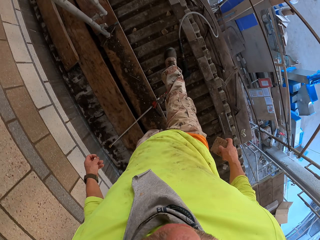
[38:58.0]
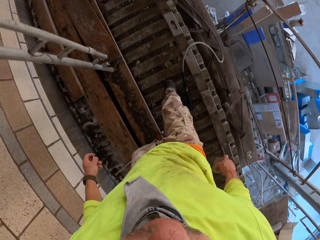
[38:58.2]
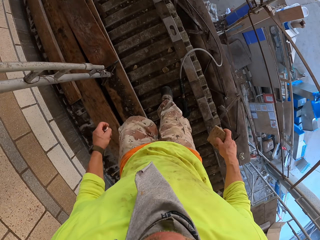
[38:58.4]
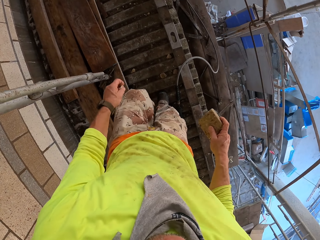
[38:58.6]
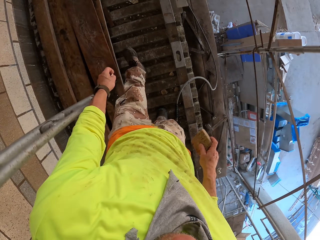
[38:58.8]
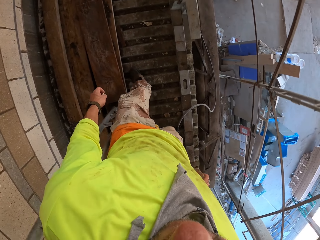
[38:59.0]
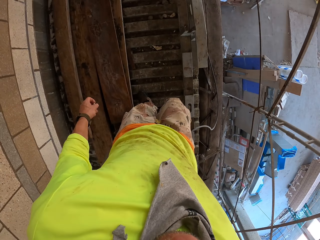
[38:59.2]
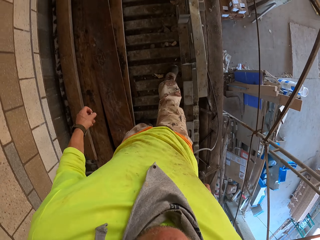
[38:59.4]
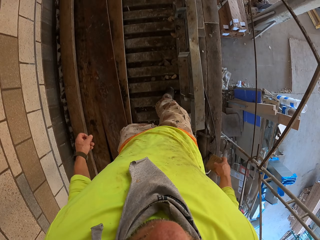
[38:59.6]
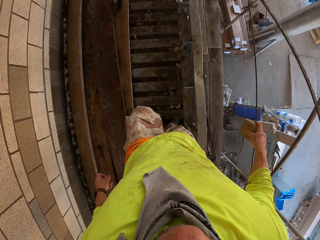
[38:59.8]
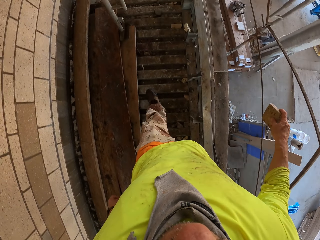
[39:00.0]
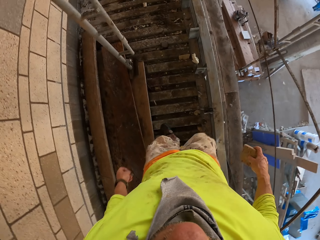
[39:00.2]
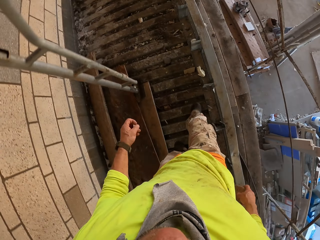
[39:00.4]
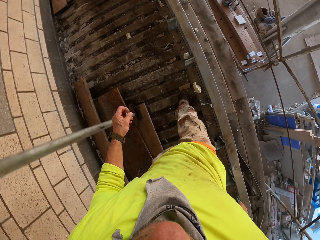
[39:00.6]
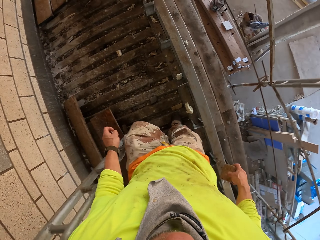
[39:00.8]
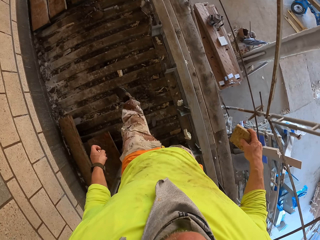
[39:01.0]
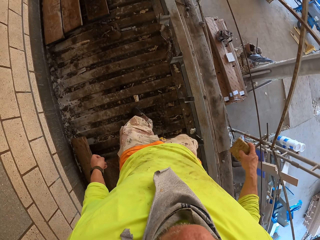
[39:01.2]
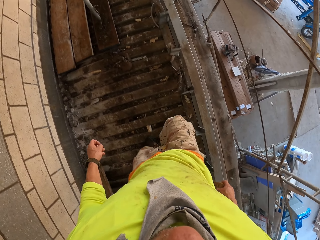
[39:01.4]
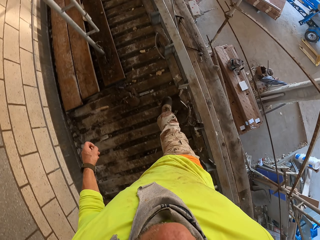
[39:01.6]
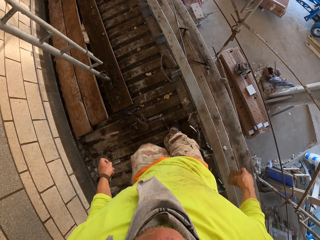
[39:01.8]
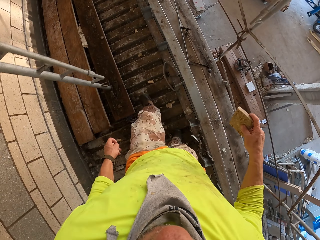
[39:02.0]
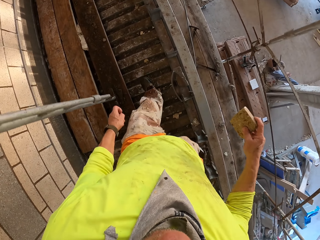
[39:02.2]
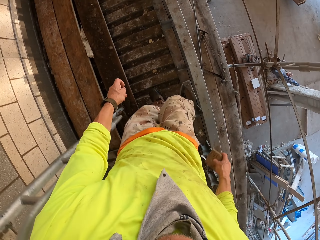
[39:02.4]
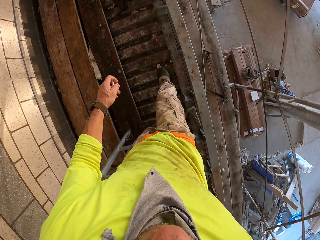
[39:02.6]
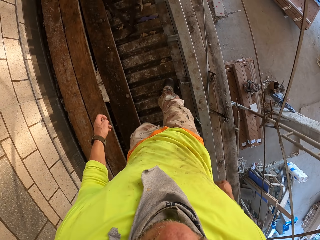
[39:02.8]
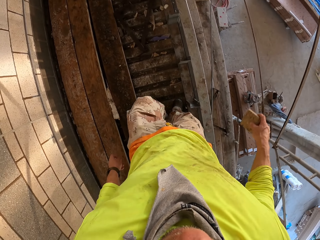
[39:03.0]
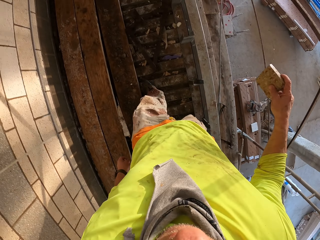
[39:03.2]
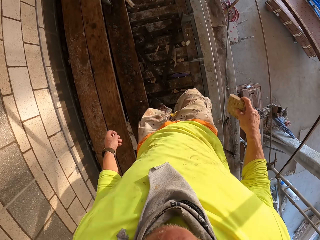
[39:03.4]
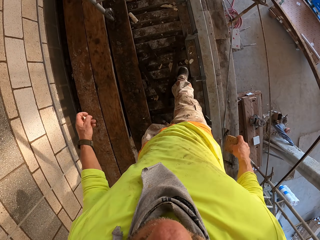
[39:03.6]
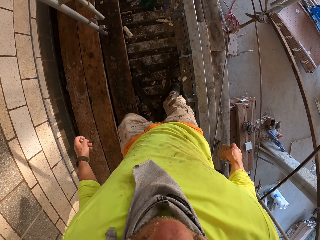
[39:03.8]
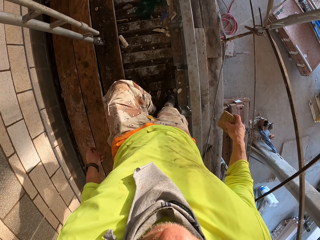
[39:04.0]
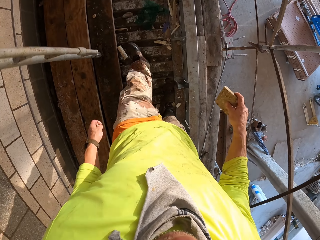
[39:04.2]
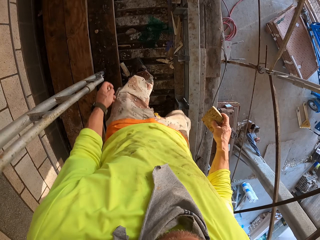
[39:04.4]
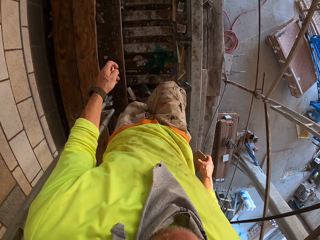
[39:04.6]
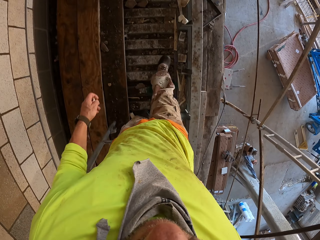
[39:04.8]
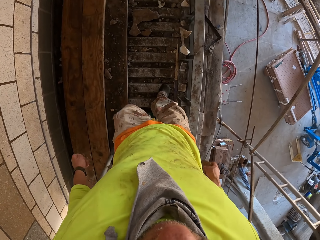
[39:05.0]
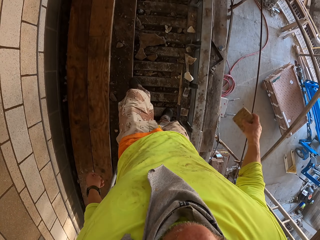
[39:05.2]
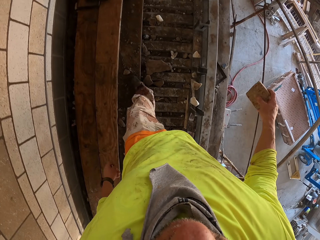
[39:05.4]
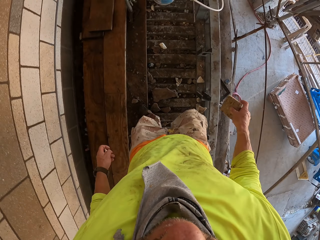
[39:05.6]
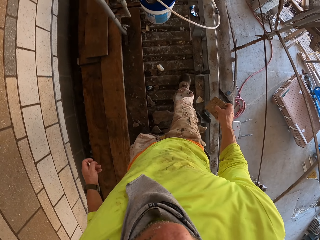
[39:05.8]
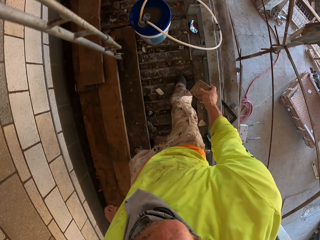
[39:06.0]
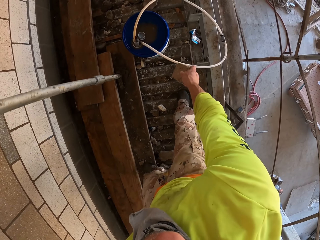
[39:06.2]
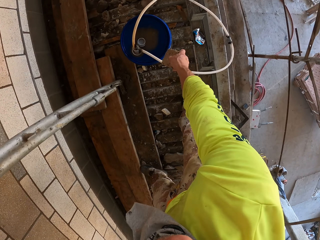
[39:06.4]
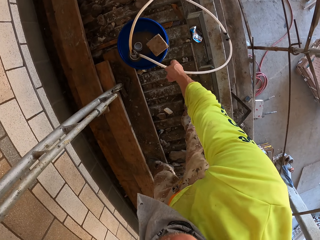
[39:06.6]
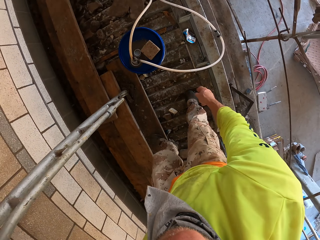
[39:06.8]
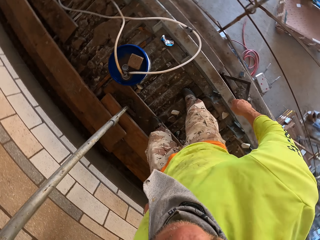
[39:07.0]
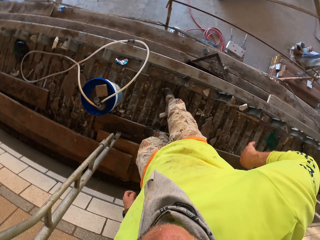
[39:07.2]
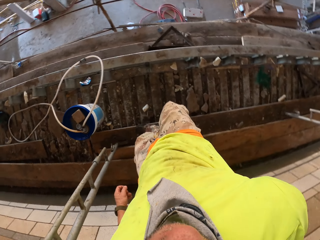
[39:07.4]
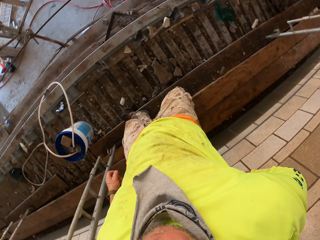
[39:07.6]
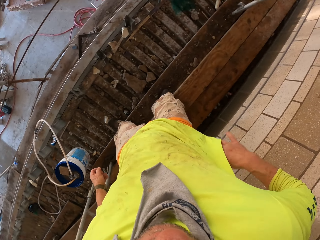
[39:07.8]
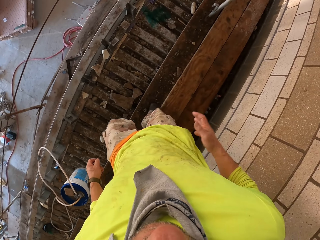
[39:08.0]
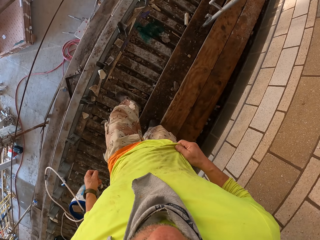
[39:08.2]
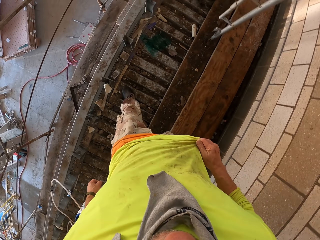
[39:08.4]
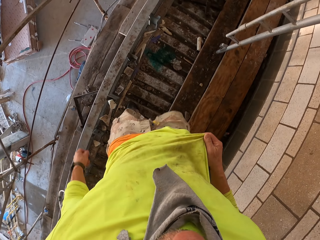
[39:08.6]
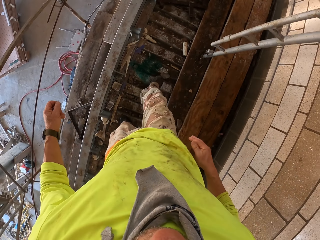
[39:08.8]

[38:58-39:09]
The camera wearer walks around. They place something on the bucket. They turn around.

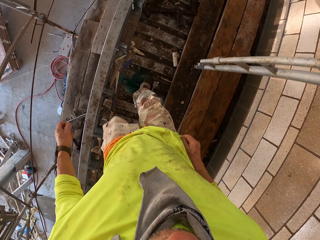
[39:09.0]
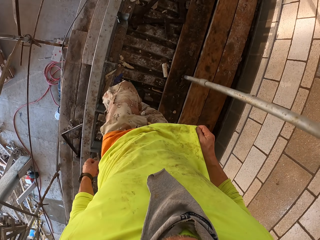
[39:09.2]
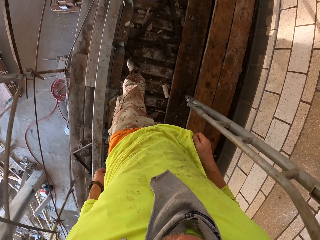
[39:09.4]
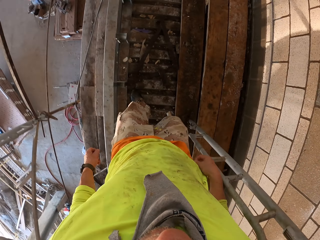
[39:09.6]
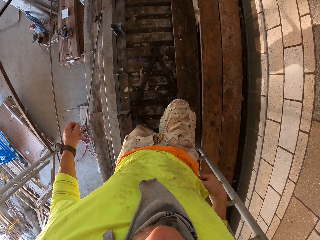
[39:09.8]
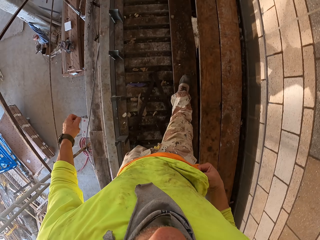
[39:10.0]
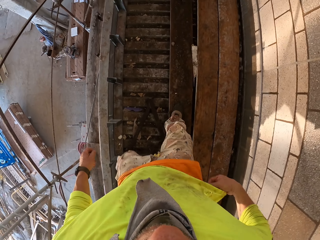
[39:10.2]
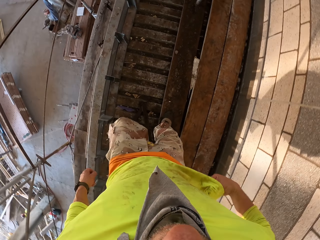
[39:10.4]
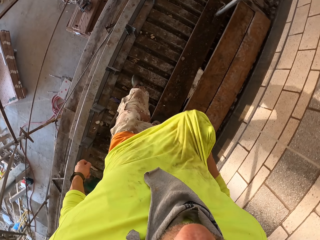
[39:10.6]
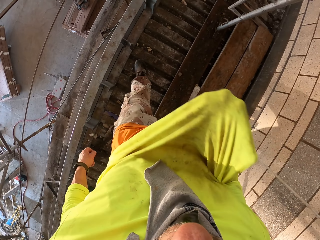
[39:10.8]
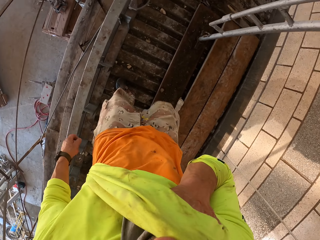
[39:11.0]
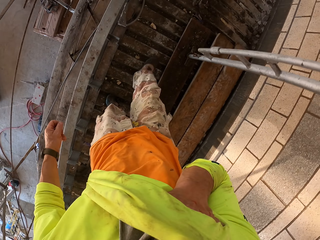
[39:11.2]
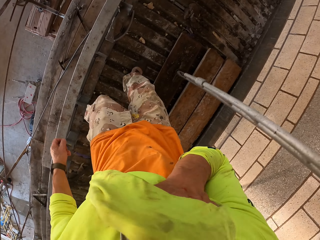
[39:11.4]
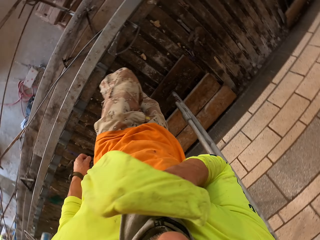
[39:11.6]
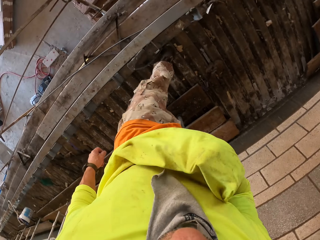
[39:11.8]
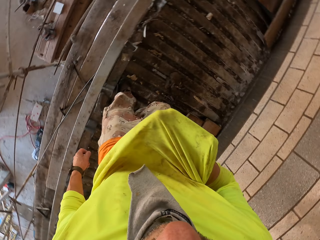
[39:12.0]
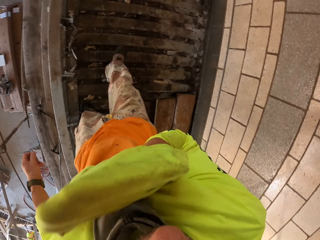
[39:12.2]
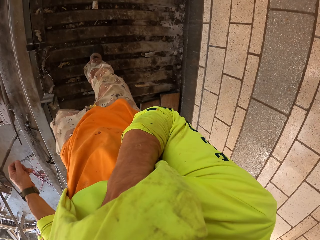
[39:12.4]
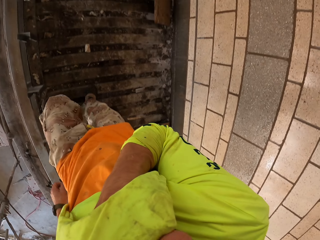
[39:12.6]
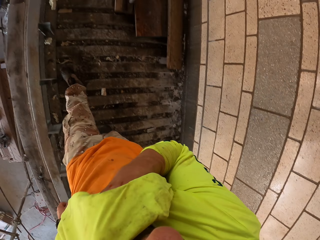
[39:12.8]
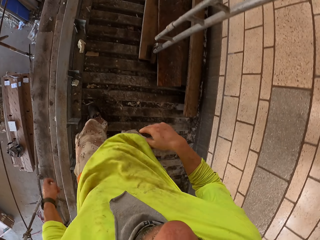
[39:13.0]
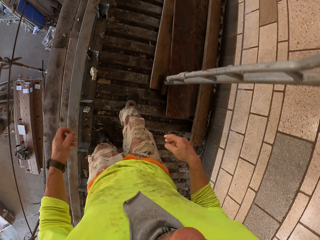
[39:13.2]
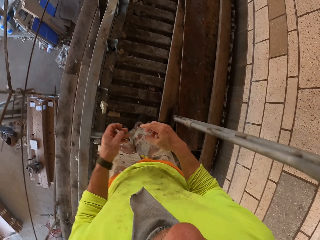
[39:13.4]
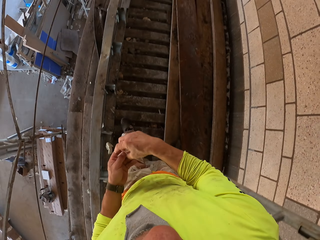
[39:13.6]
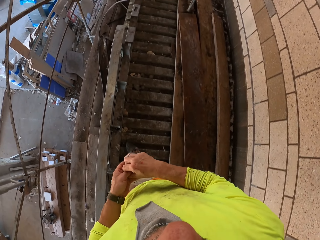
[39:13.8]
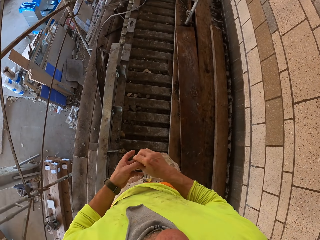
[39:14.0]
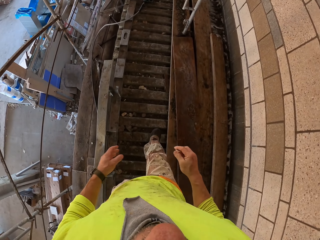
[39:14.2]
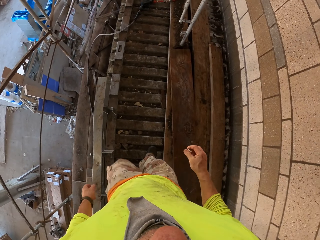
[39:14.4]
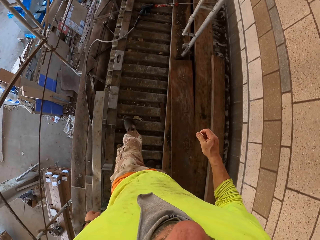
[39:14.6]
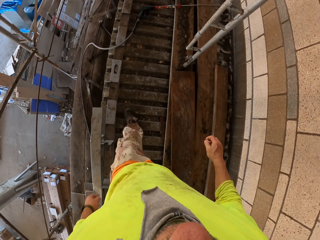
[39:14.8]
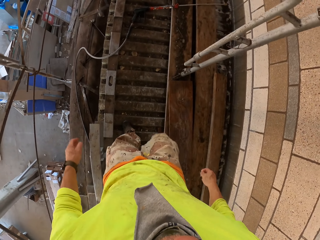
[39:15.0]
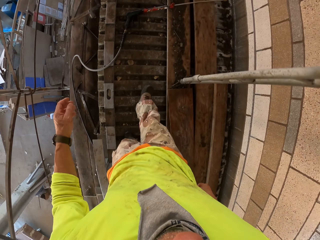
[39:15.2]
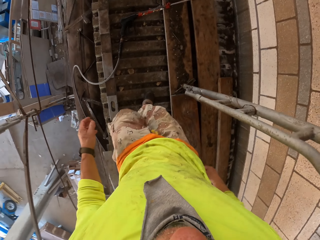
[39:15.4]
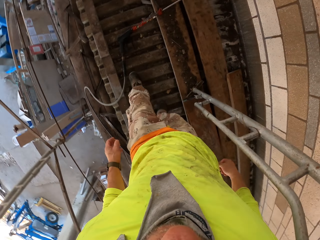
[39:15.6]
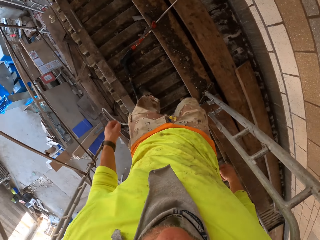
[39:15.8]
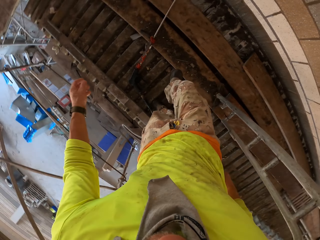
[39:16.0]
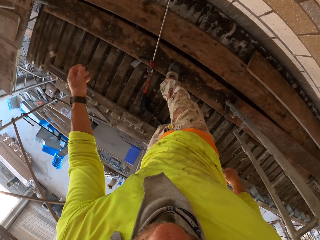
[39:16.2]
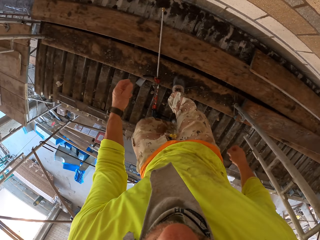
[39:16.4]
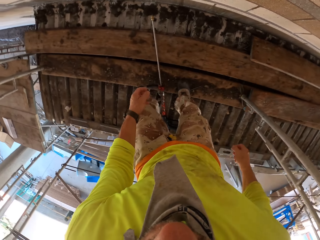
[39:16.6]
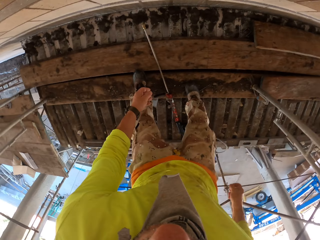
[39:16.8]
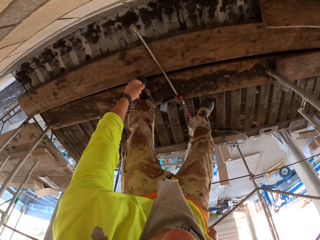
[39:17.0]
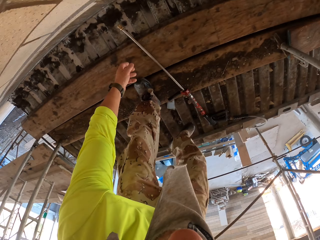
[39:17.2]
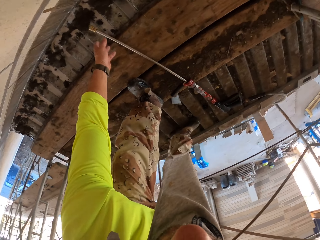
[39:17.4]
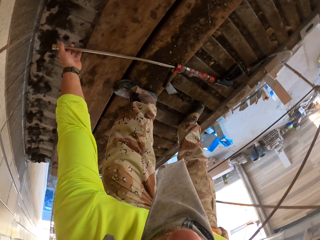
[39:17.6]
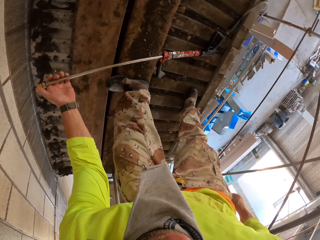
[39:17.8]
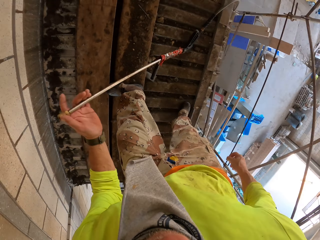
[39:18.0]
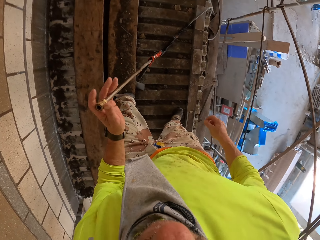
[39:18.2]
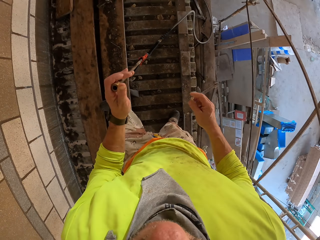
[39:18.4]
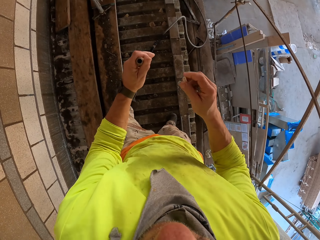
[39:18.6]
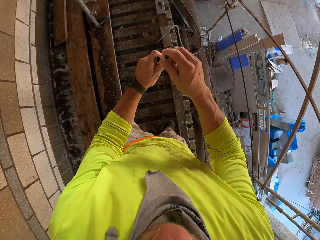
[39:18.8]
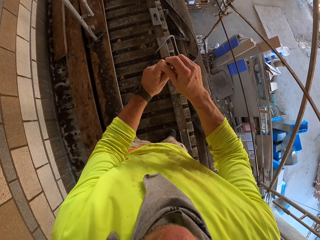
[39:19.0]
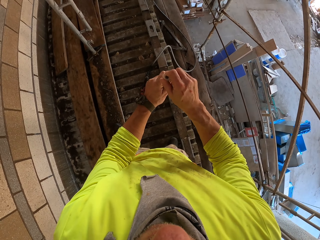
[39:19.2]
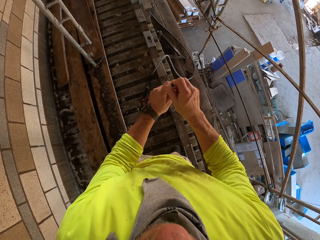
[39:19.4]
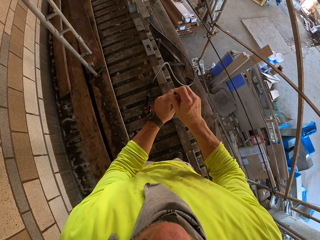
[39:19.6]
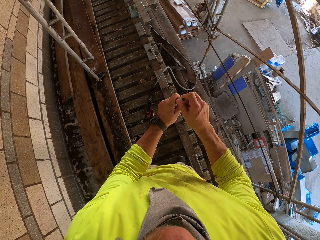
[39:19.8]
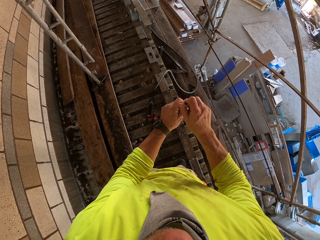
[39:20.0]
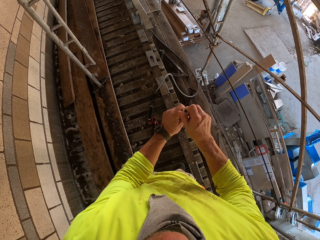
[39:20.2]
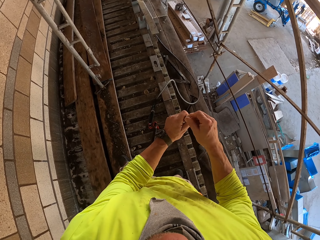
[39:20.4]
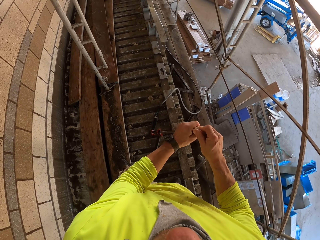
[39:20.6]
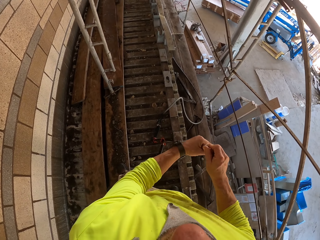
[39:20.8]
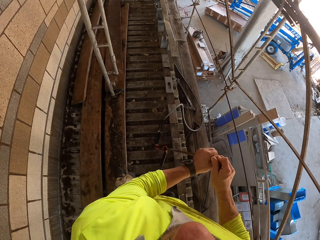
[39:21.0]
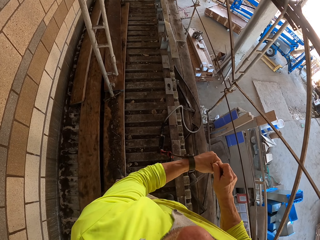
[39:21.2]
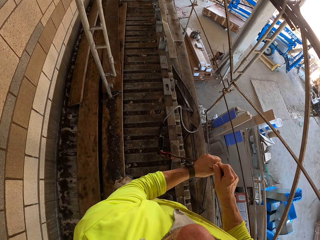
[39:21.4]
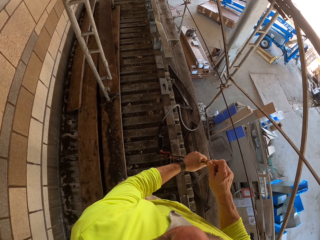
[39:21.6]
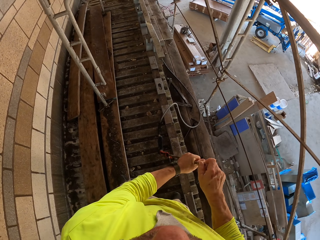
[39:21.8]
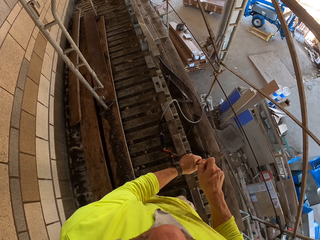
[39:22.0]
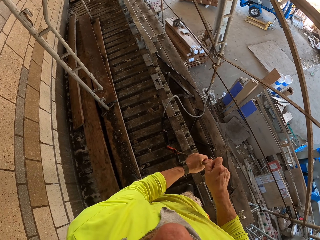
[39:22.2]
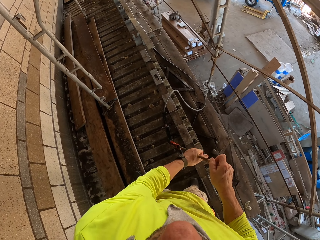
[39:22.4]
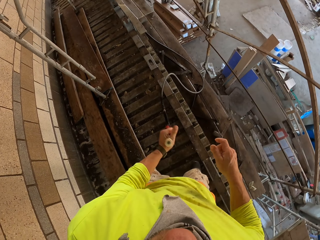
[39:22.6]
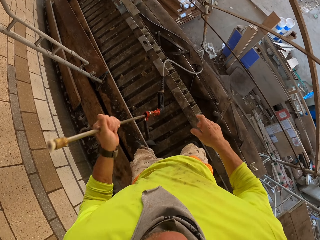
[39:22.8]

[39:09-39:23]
The camera wearer wipes the hand. They walk around. They lift the sweater. They walk around. They exchange the nozzle from one hand to the other. They walk around. They pick up the high pressure washer gun. They put a nozzle in the high pressure washer gun.
